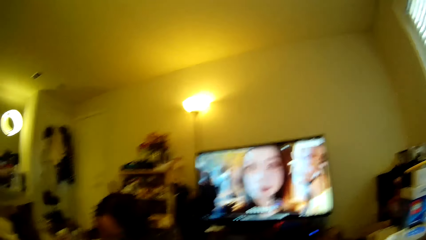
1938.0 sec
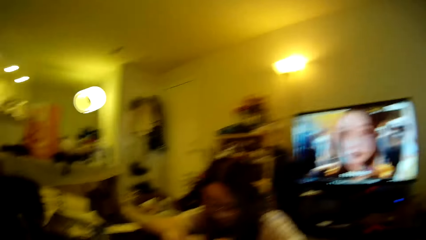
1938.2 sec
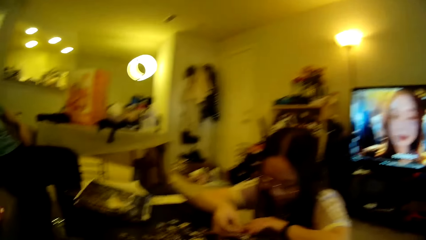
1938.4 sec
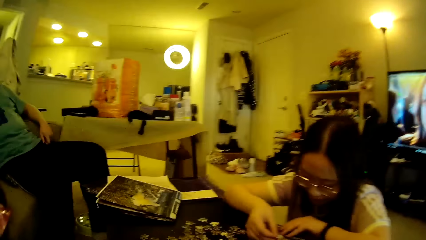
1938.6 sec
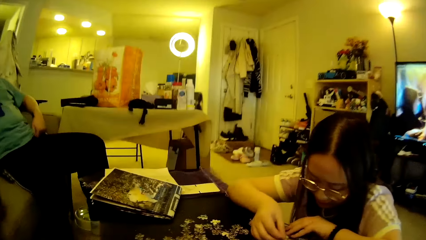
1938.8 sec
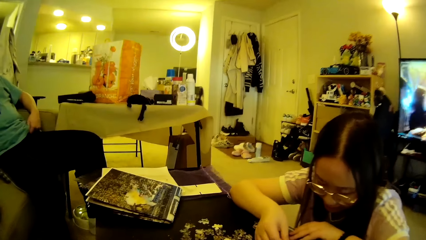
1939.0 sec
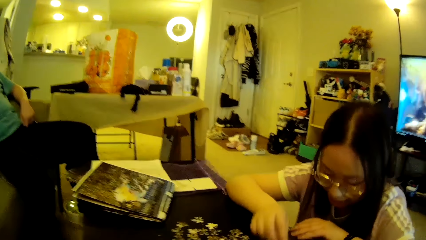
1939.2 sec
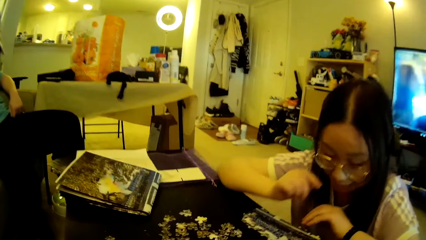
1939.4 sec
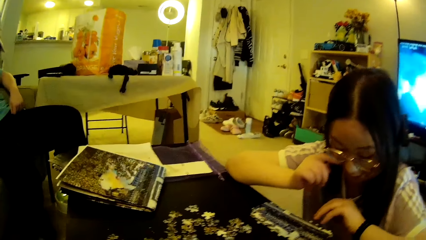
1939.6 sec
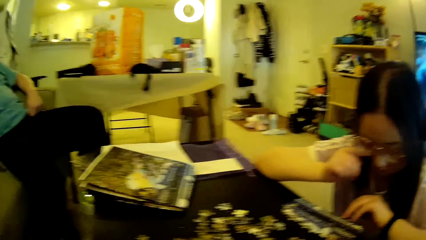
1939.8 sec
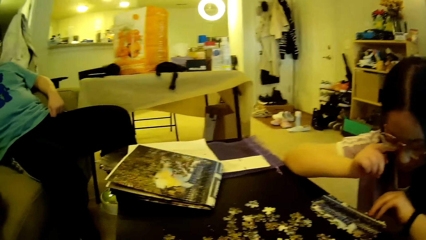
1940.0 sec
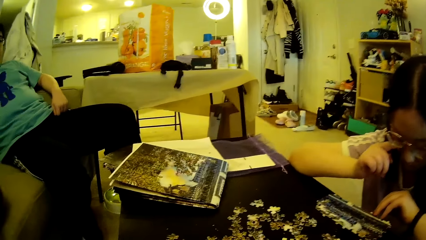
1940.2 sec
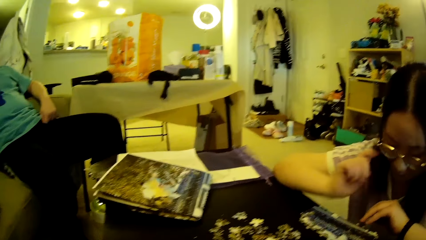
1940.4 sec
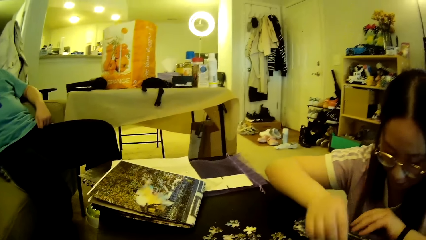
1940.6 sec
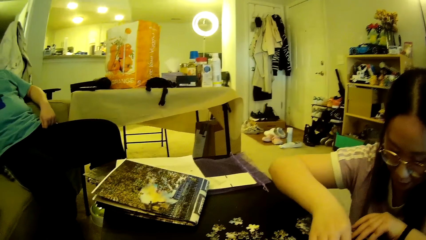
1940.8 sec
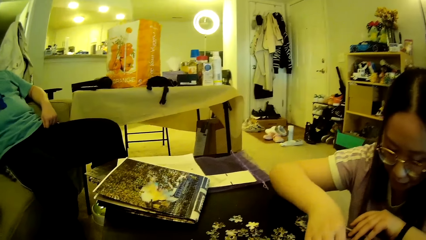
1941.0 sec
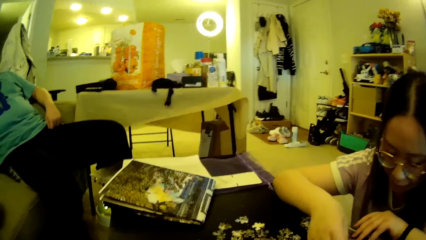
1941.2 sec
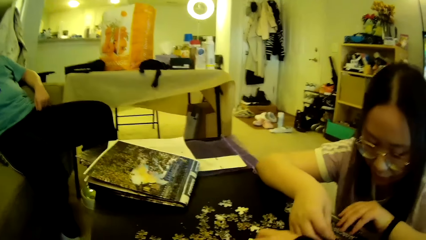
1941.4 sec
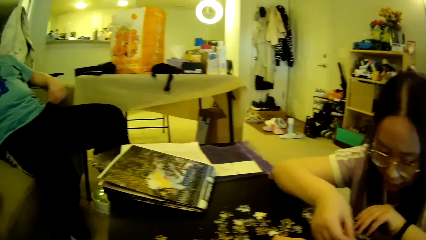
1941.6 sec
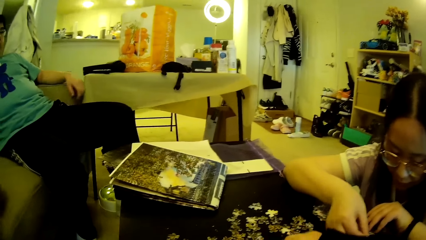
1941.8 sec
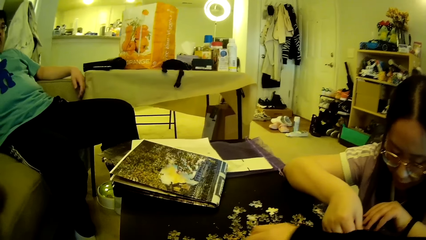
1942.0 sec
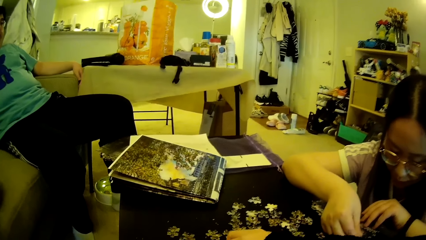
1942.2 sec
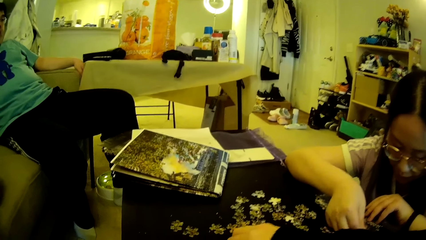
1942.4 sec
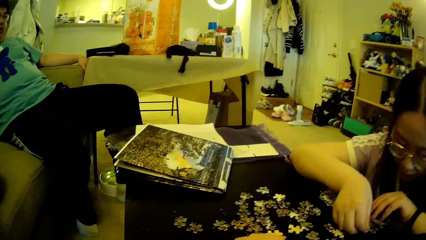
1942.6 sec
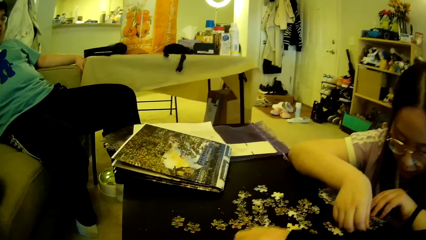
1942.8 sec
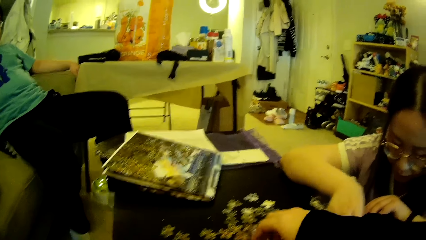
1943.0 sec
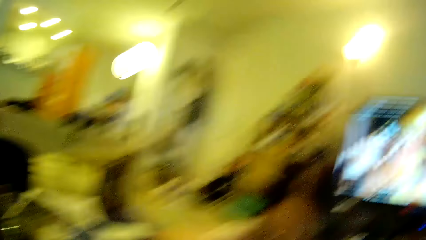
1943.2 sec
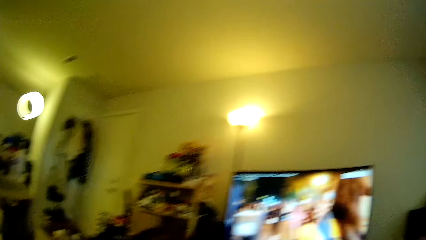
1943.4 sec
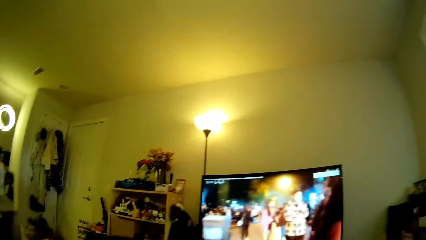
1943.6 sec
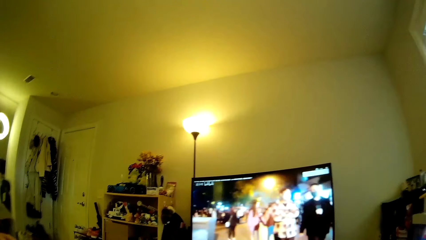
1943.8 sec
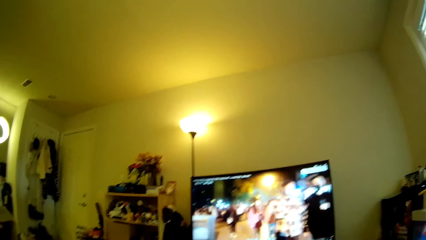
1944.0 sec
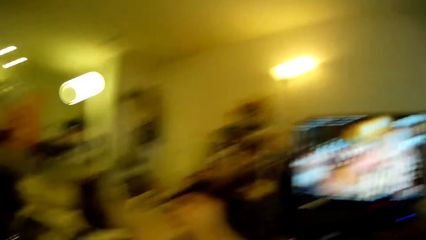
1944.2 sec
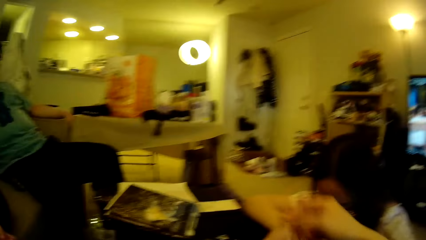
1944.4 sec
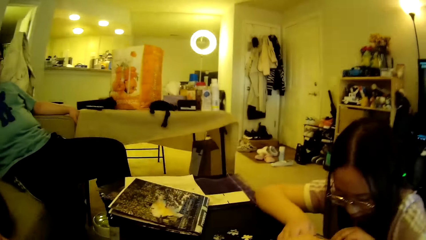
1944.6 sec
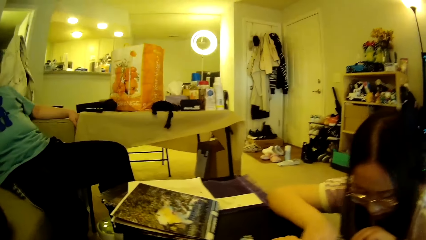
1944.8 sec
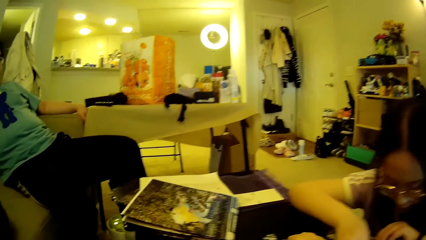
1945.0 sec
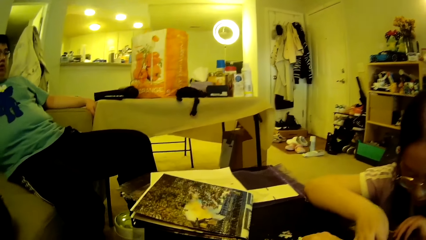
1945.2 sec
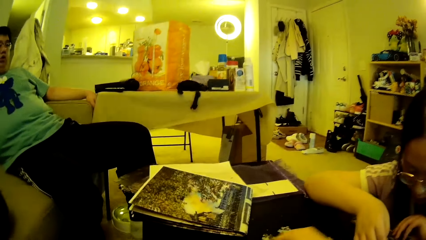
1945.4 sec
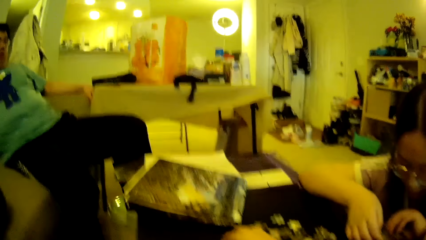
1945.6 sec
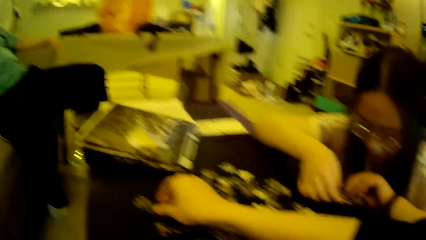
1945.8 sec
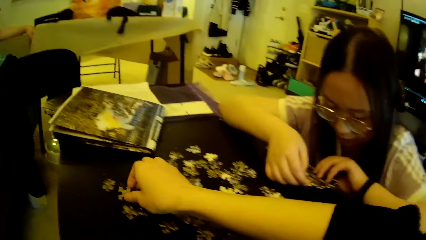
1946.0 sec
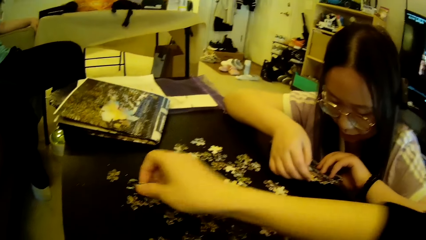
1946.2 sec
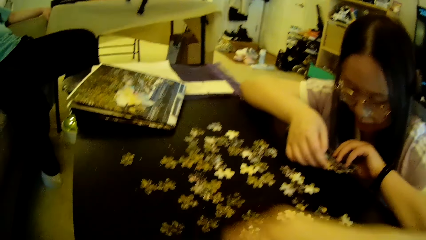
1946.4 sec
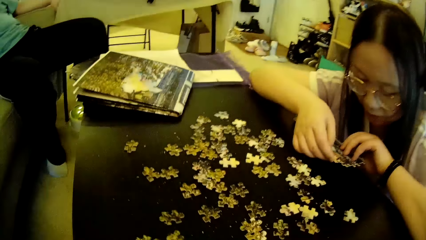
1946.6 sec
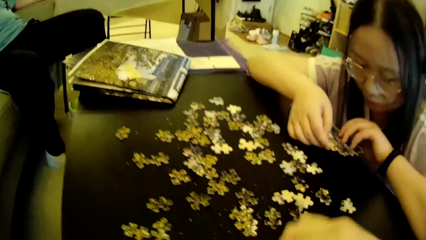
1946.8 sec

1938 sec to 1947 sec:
The camera wearer looks around. A woman adjusts puzzle pieces on the table. The woman touches the eye and adjusts glasses. A man moves the hand. The woman adjusts the puzzle pieces on the table. The camera wearer adjusts the puzzle or model pieces on the table. They look around in the house, pick up the model piece, adjust the puzzle pieces on the table and move the hand.

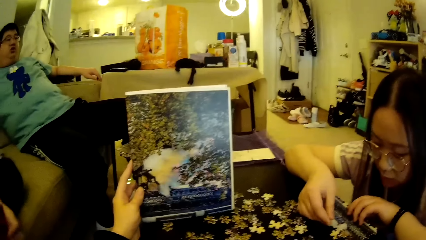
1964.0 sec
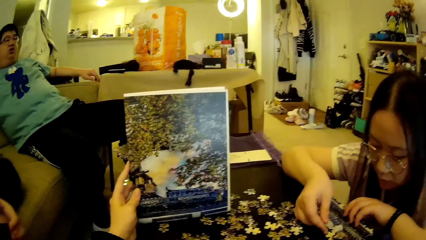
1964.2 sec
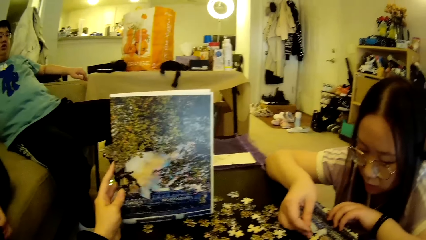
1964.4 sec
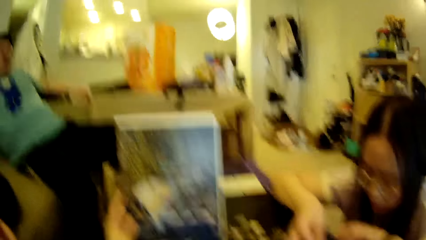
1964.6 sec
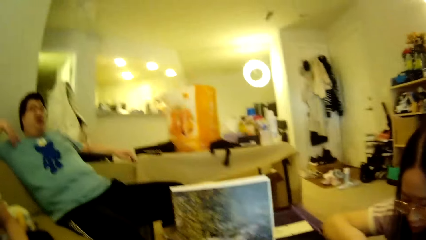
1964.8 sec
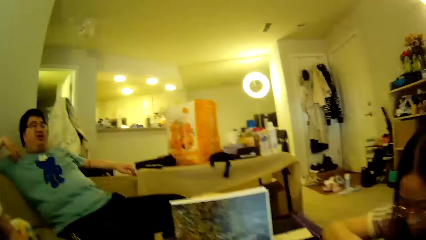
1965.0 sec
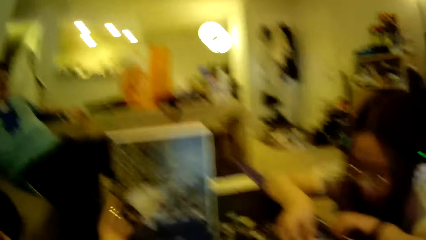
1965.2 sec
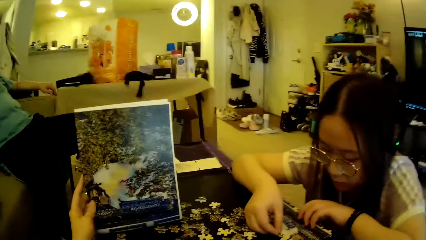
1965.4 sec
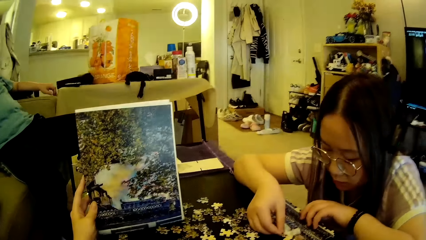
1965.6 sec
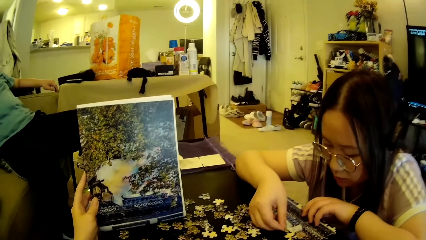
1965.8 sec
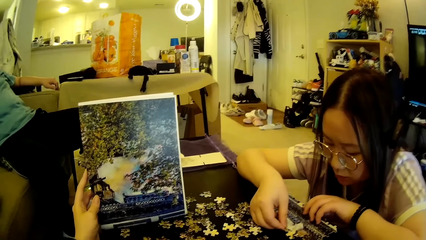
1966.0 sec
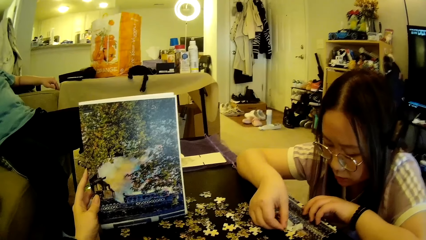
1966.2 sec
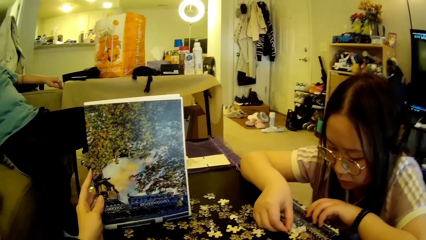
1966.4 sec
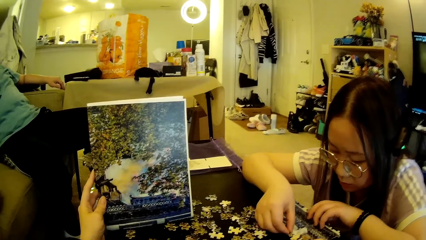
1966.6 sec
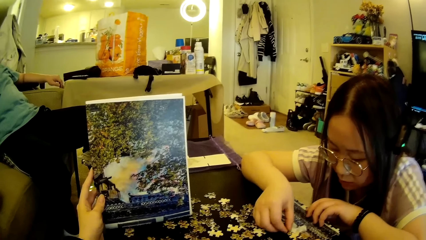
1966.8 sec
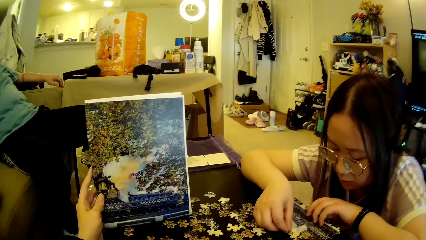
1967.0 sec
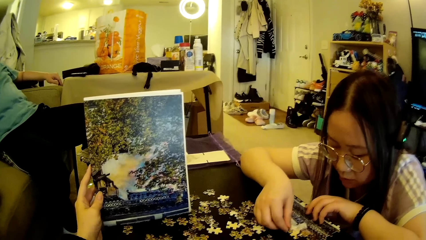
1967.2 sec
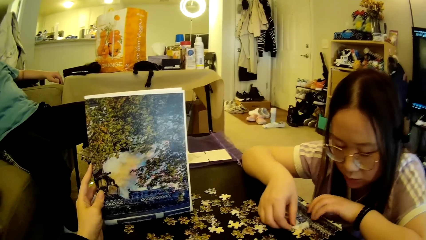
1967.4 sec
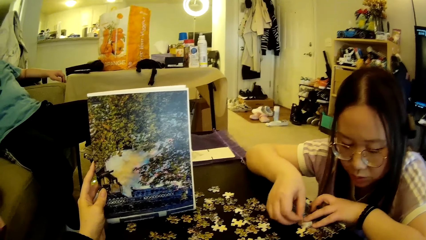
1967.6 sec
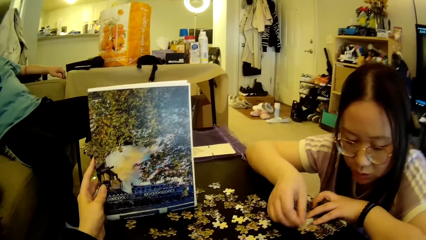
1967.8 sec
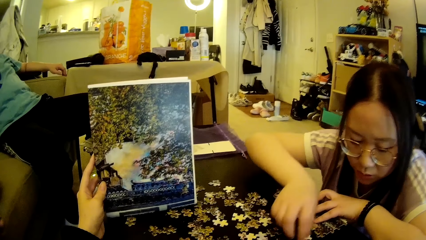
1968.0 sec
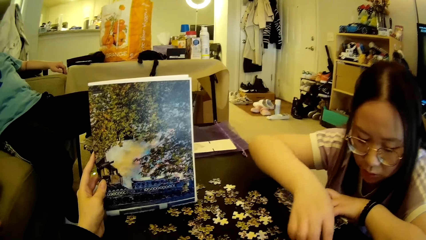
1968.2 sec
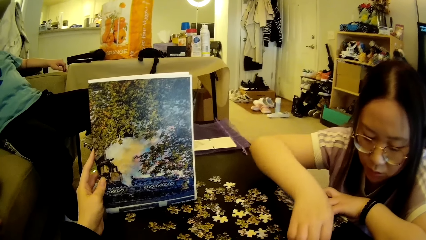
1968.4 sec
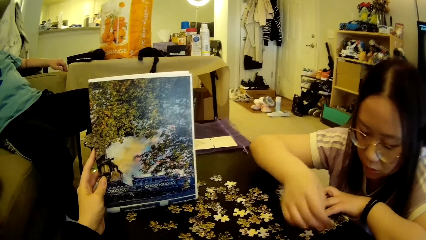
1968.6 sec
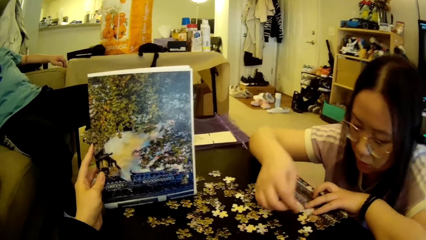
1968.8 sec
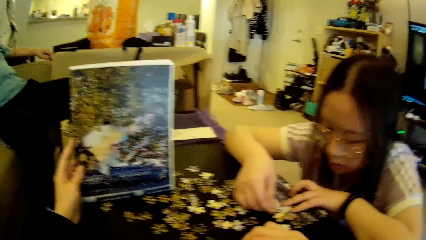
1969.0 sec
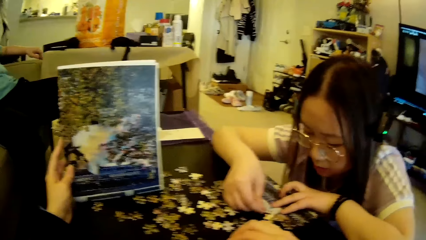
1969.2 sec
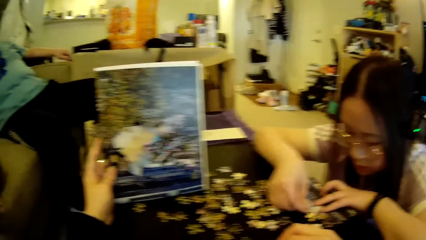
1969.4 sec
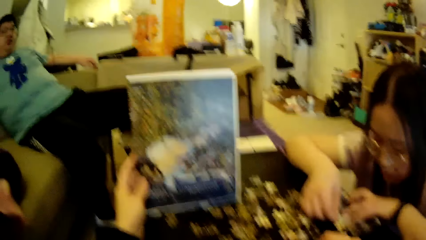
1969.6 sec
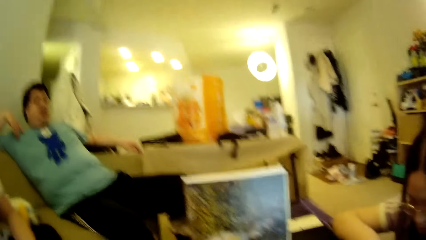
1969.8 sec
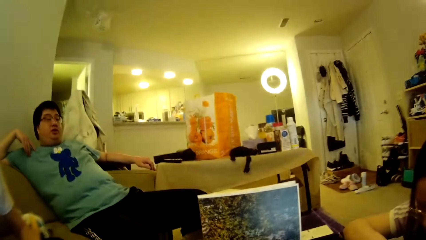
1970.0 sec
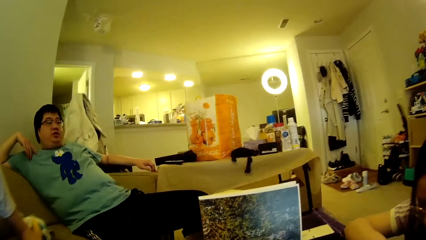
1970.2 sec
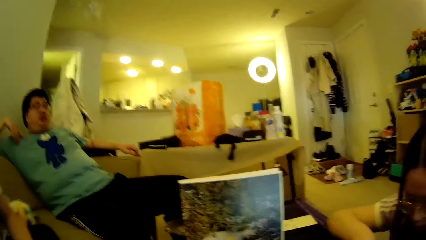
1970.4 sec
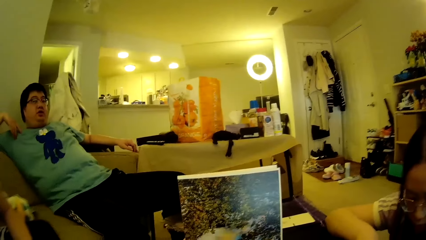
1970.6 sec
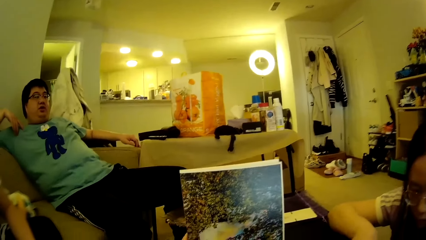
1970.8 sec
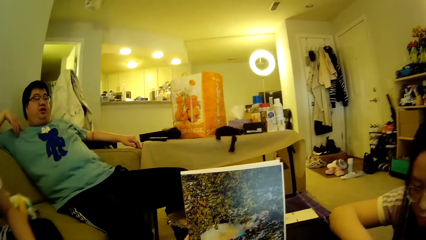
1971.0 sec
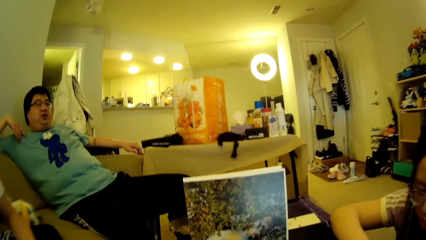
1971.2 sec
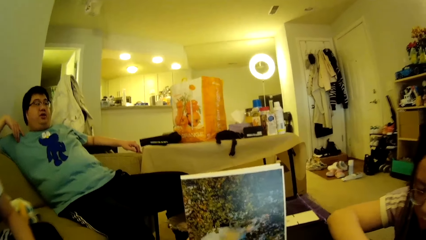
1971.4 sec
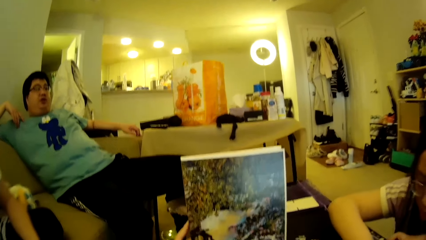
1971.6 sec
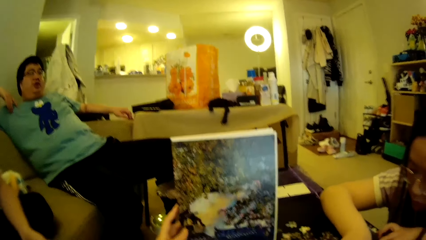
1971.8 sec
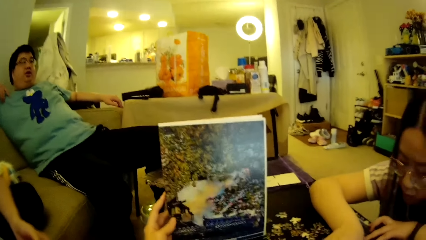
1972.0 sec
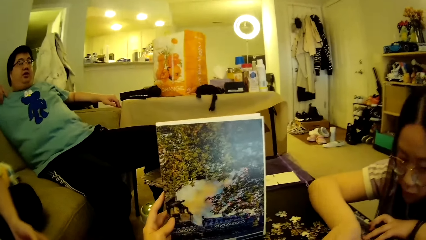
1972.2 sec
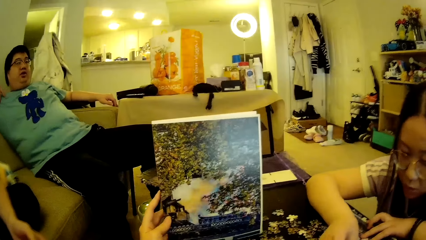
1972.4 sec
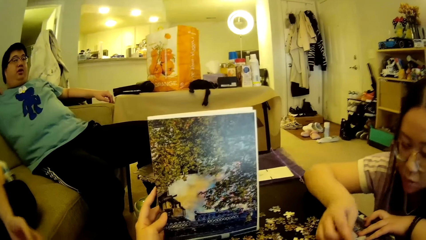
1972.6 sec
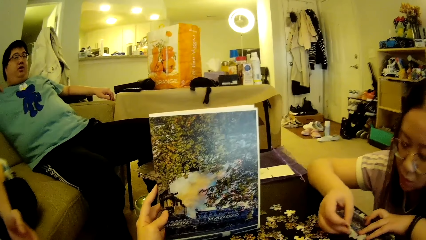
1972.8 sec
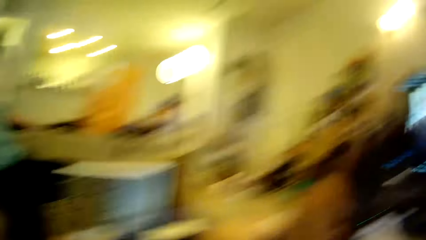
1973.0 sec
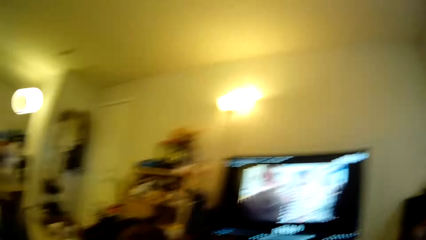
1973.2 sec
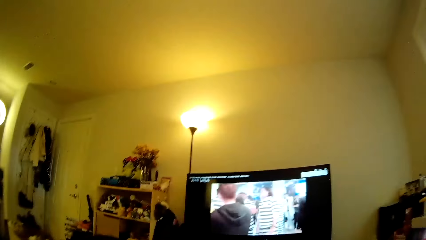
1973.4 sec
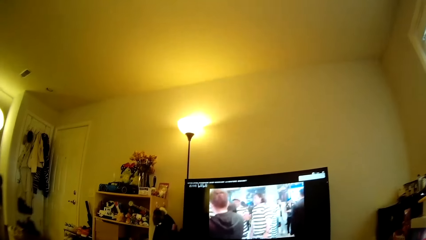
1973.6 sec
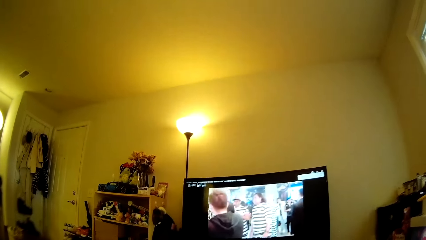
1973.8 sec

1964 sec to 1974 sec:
The camera wearer looks at the chart. A lady moves the model pieces. The camera wearer looks around, looks at the computer and looks around in the house.
